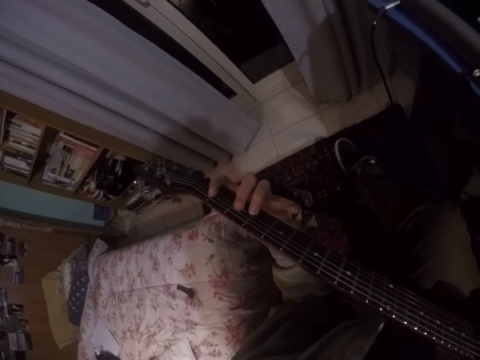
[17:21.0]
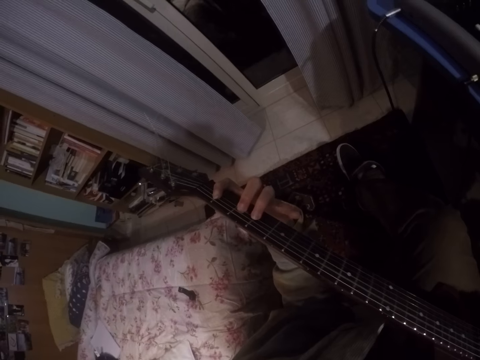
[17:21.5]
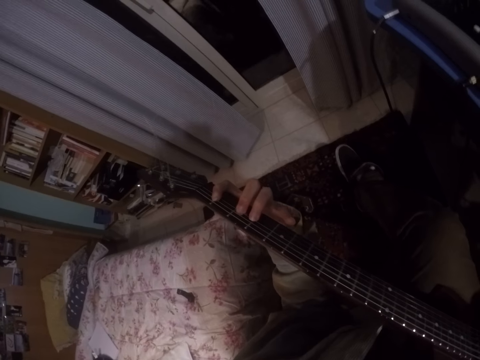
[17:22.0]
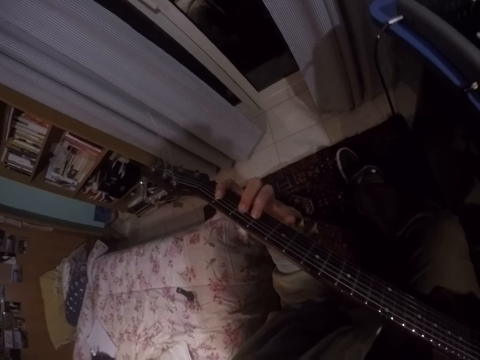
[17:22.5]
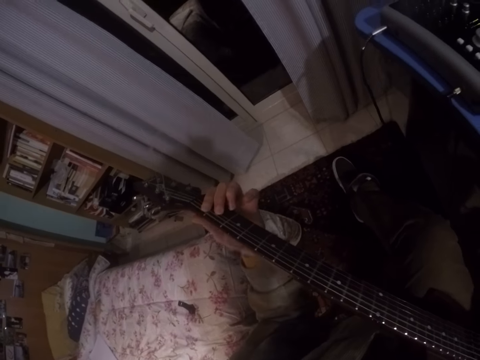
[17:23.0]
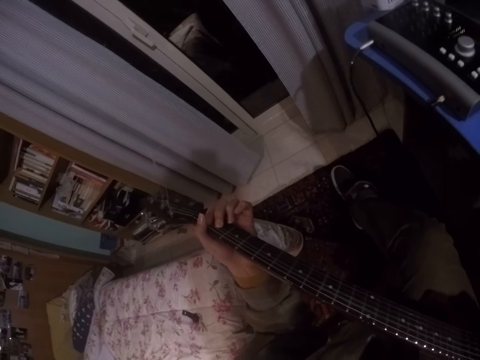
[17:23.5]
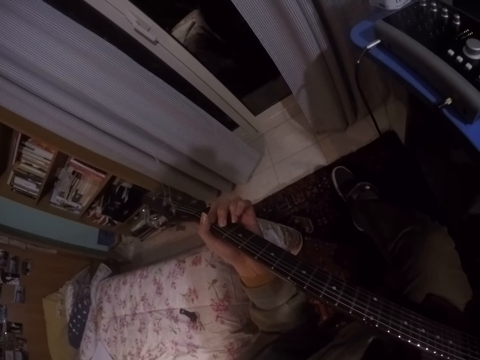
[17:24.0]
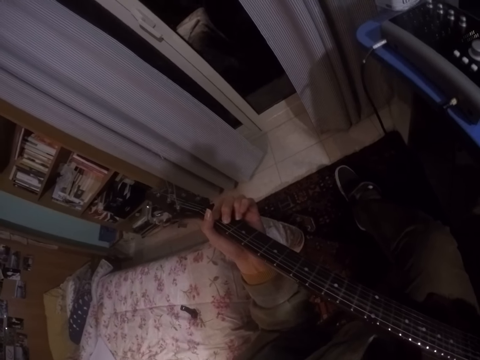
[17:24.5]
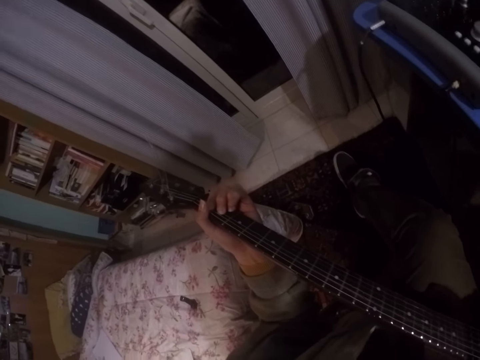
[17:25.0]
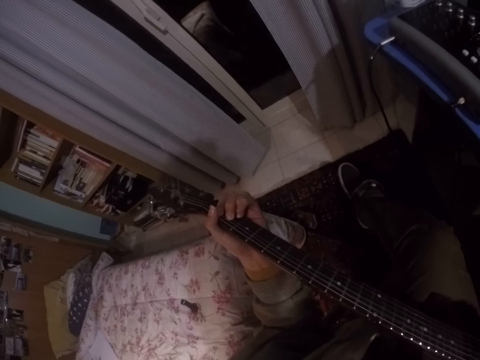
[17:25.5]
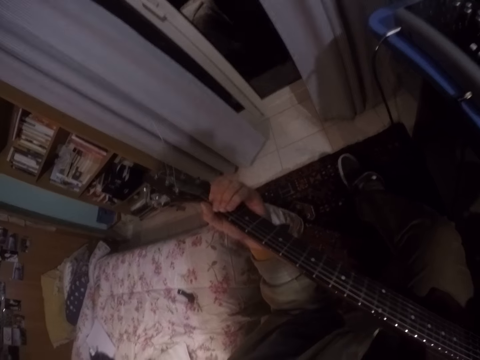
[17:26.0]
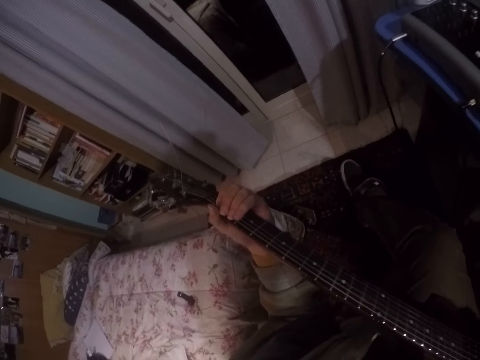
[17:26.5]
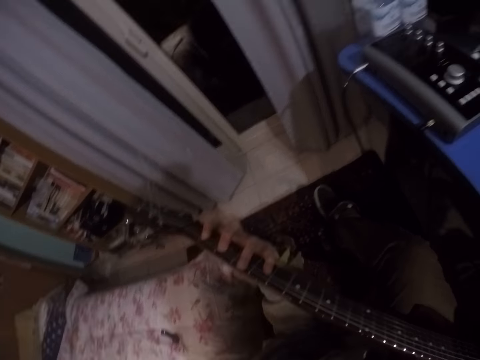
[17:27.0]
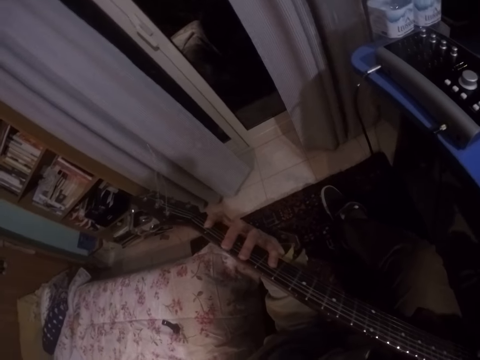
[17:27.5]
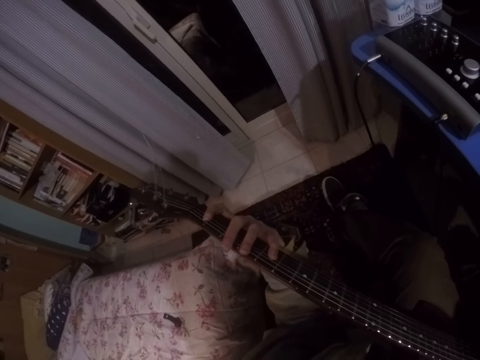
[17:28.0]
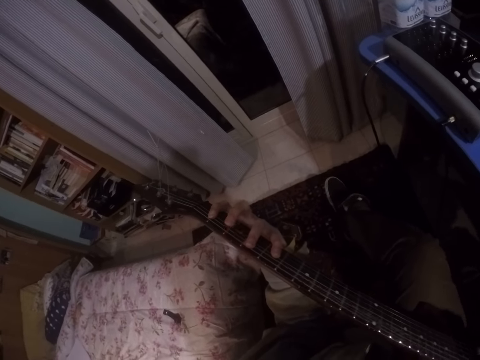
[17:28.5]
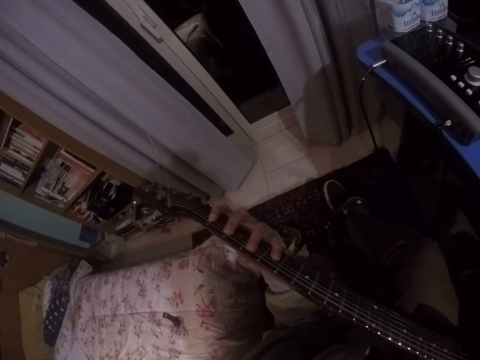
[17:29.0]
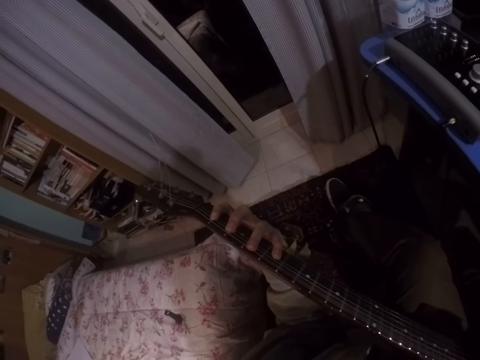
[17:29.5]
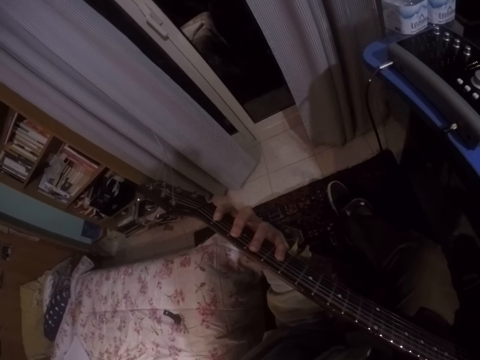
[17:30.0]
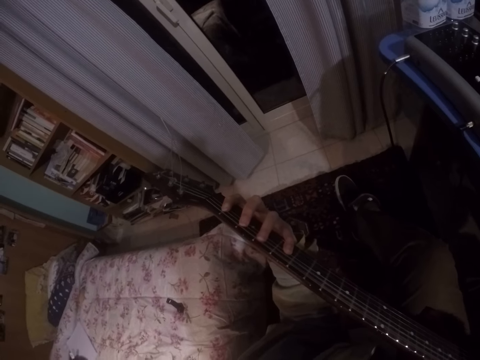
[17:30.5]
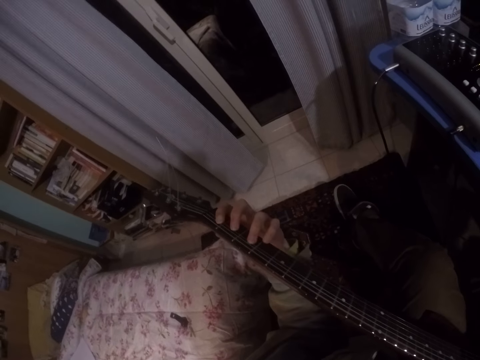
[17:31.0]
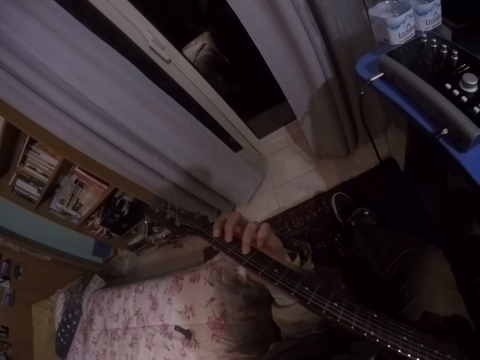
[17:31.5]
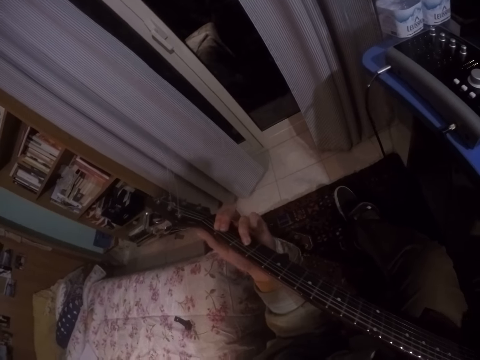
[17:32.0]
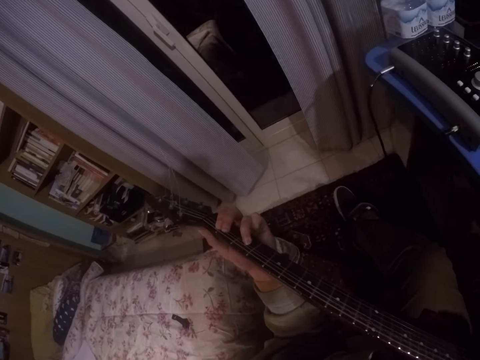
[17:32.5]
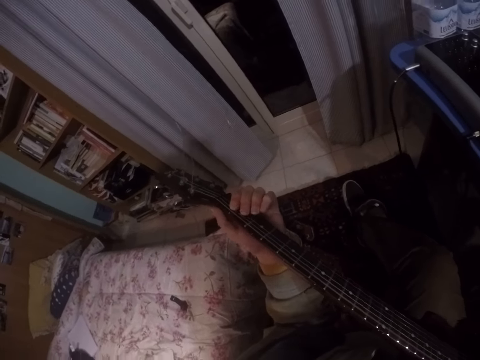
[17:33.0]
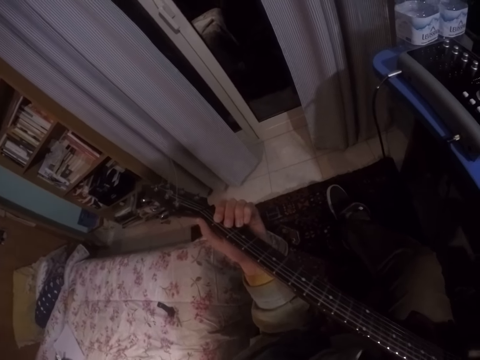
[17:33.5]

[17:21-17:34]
The camera wearer plays the guitar.

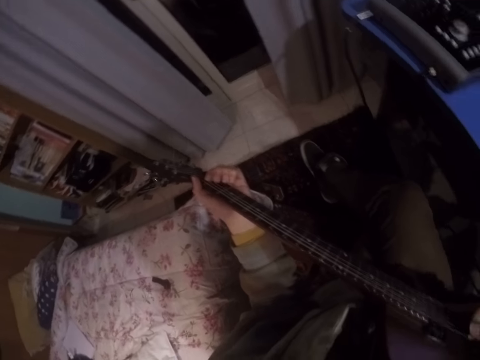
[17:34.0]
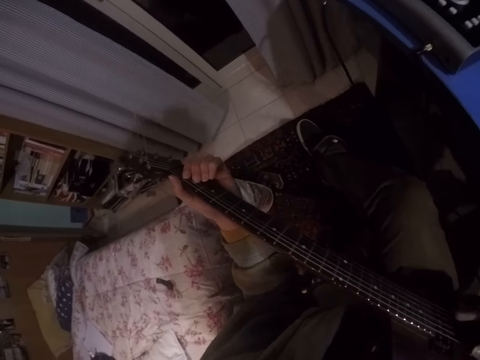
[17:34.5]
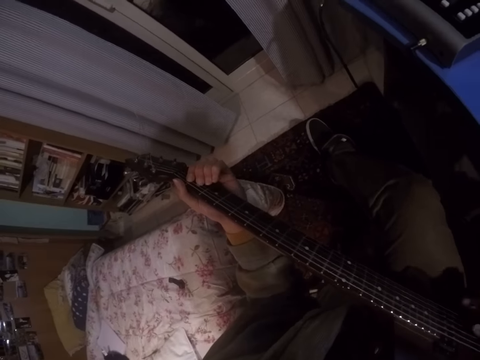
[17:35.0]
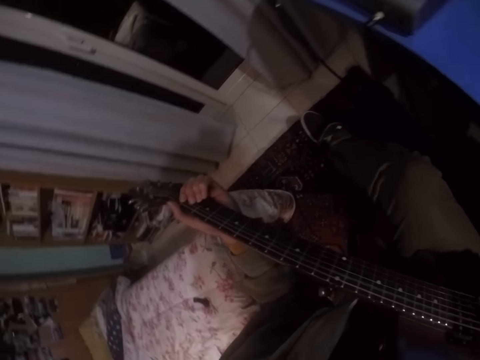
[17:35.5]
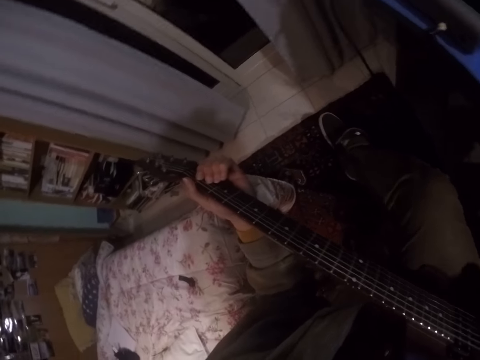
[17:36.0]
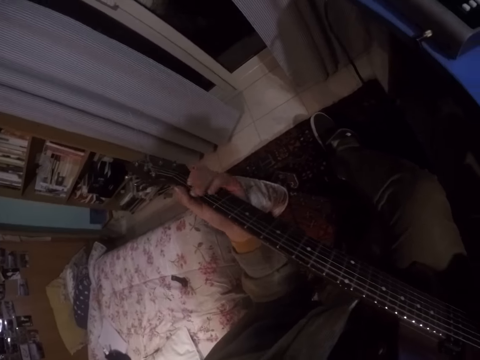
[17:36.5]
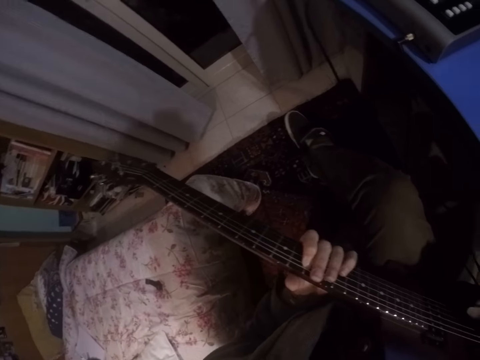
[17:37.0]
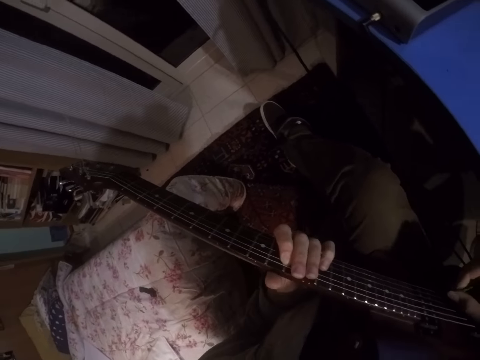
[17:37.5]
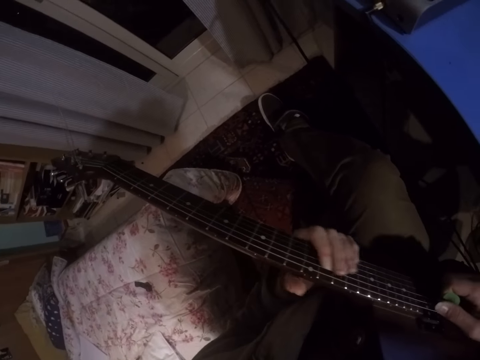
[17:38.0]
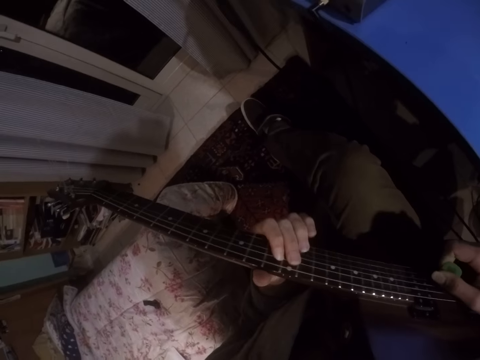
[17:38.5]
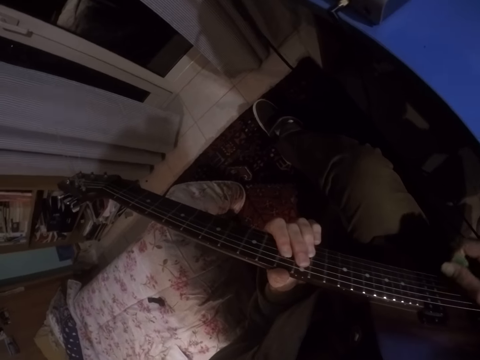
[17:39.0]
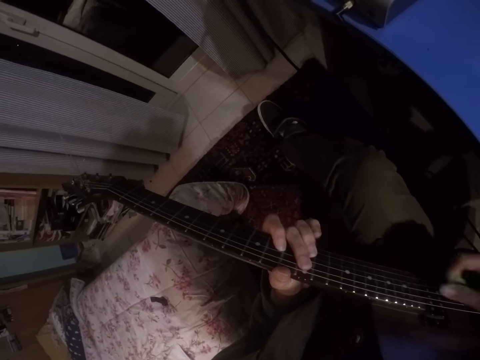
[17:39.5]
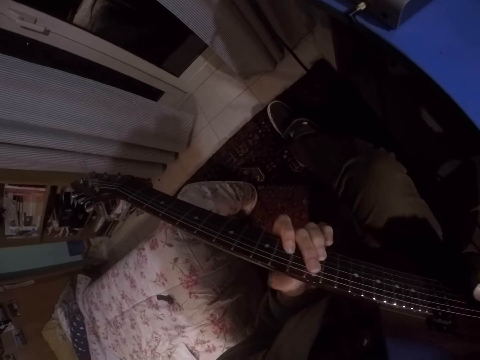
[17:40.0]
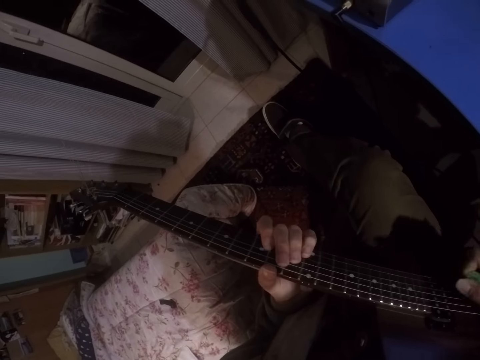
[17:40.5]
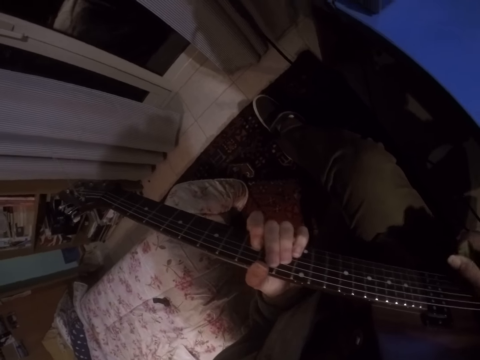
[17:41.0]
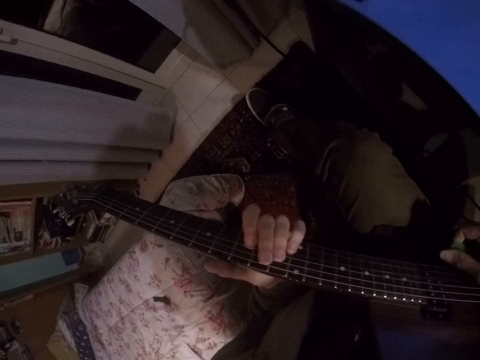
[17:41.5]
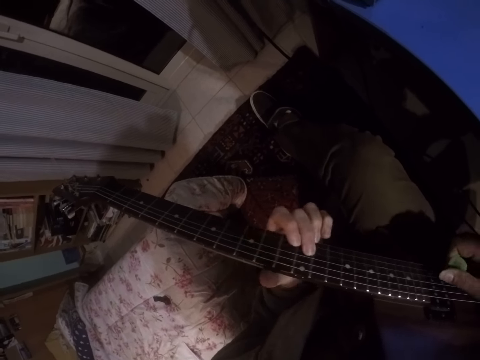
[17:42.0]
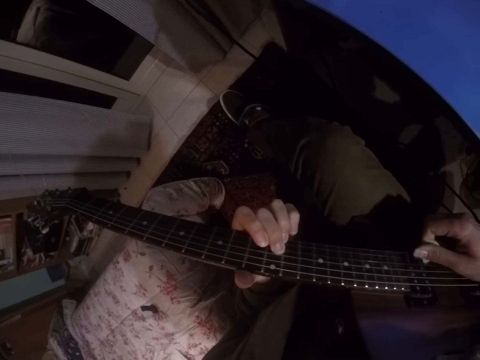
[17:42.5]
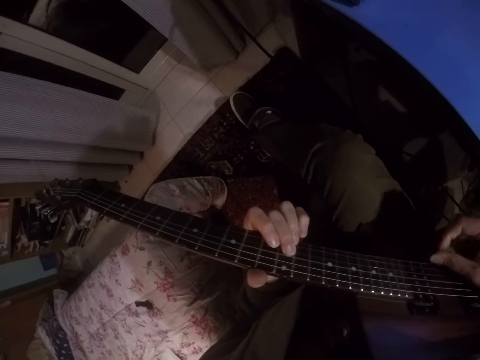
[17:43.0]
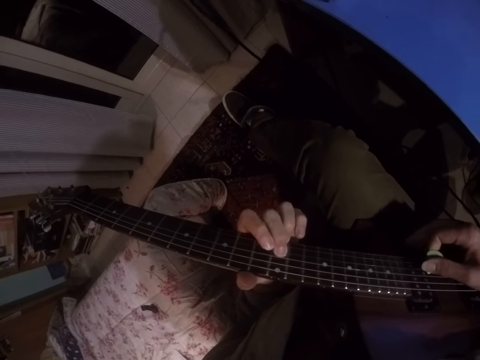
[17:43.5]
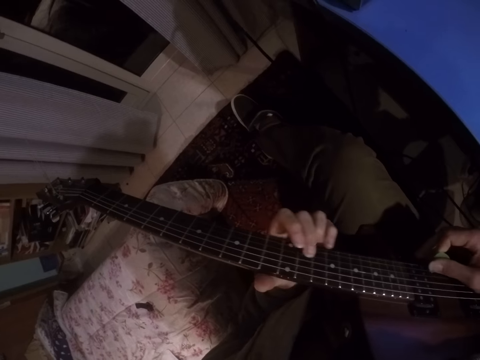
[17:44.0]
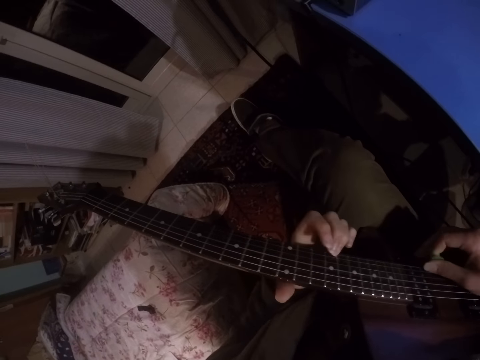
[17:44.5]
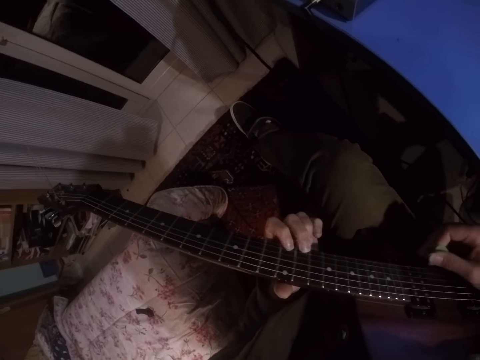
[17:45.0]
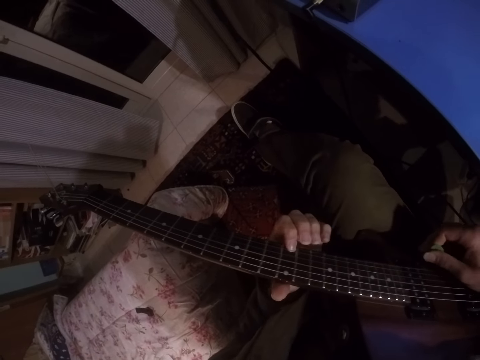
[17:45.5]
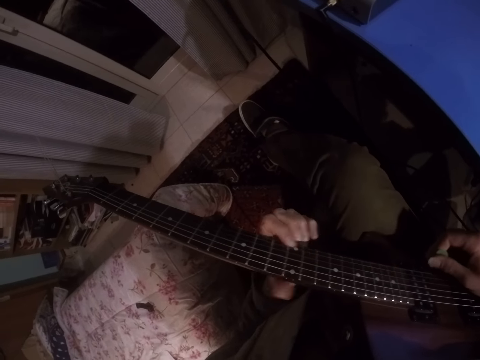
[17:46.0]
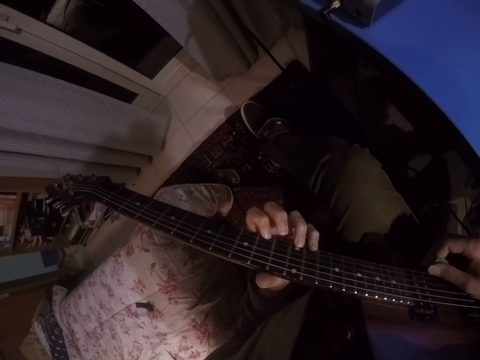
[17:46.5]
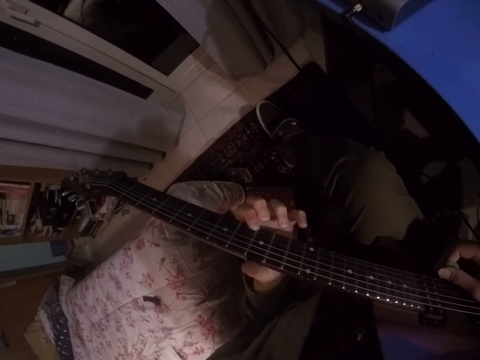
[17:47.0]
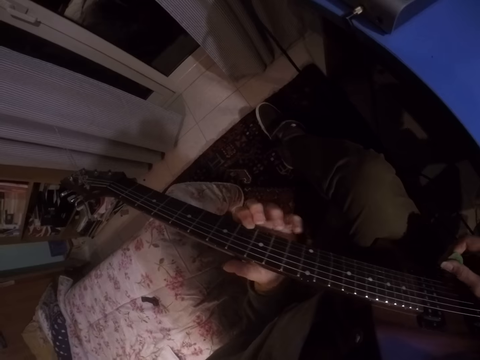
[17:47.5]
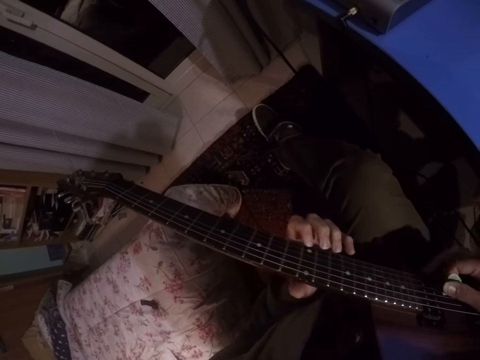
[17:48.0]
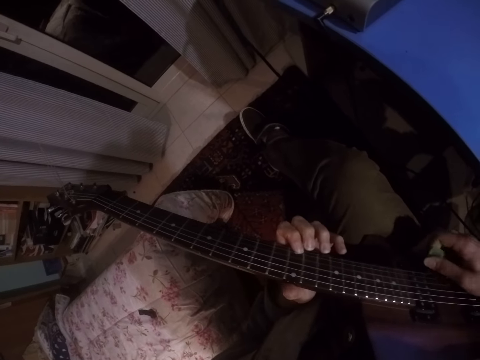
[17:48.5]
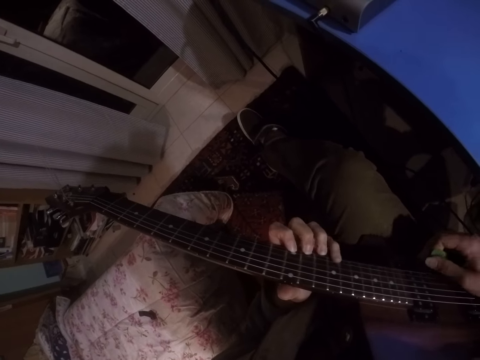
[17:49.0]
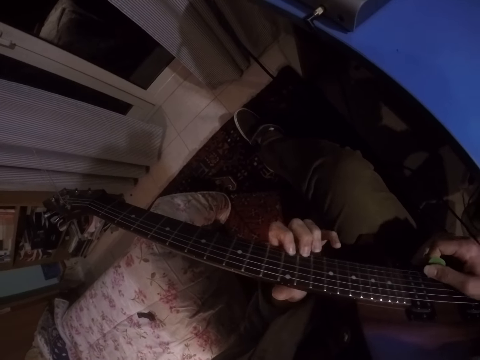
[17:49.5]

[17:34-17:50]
The camera wearer moves the left hand down. They press the guitar.
